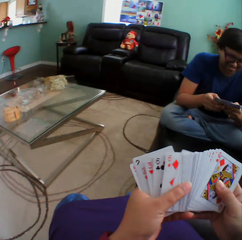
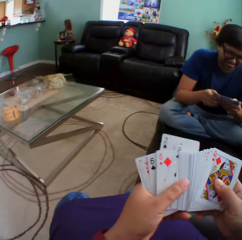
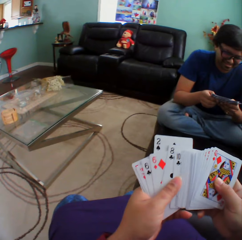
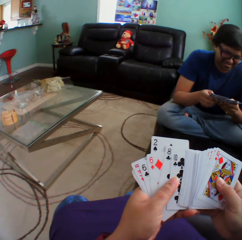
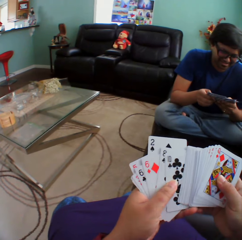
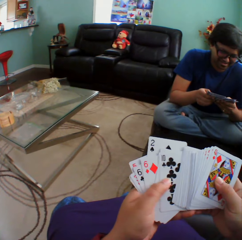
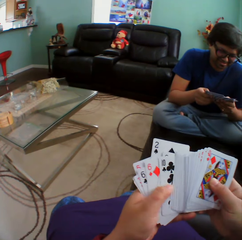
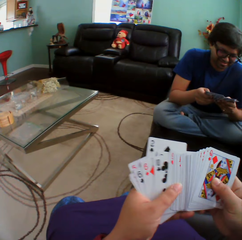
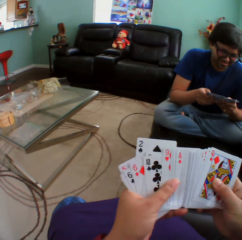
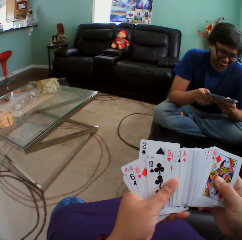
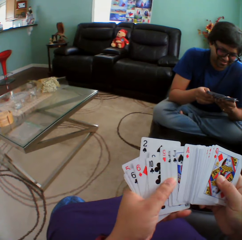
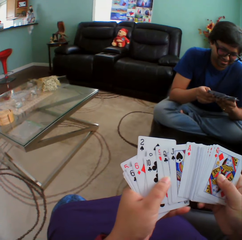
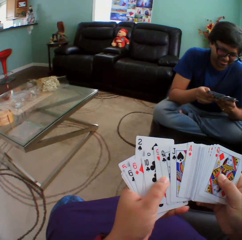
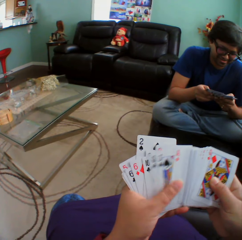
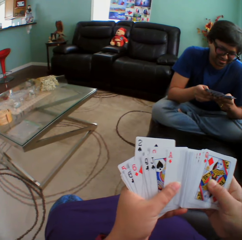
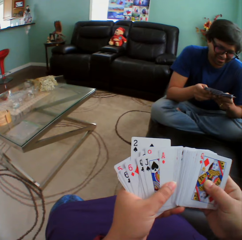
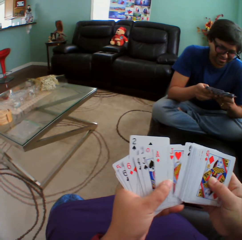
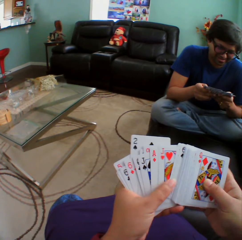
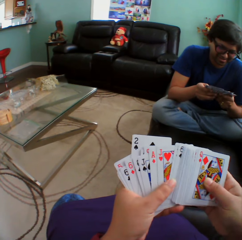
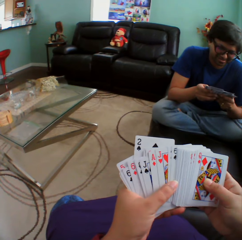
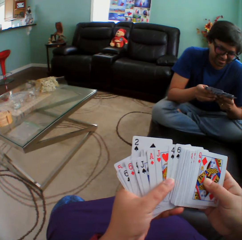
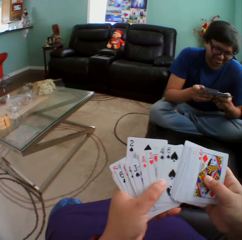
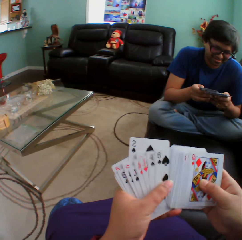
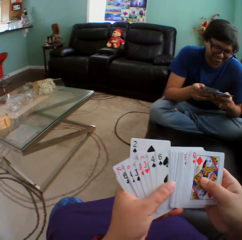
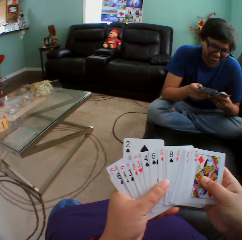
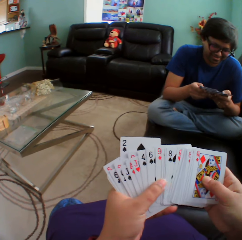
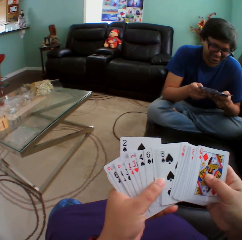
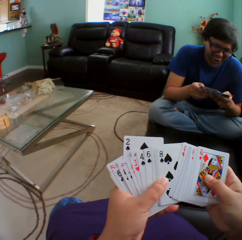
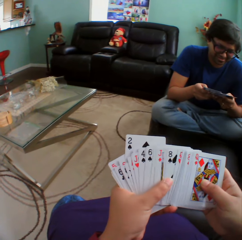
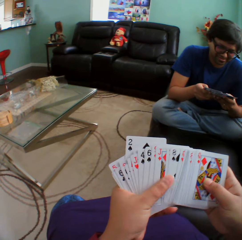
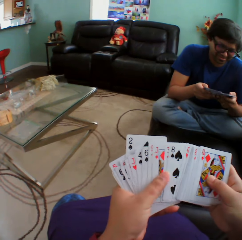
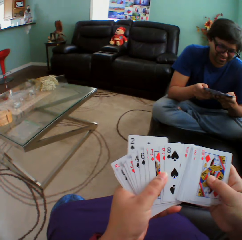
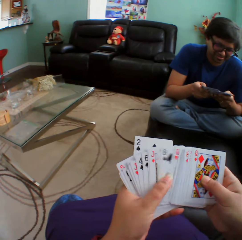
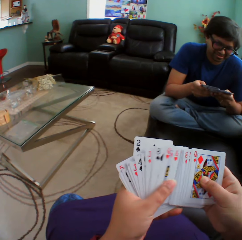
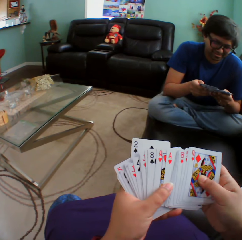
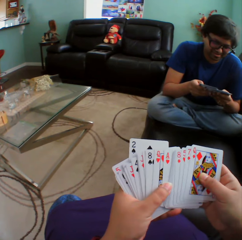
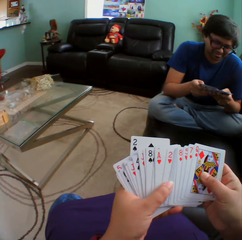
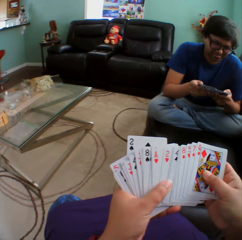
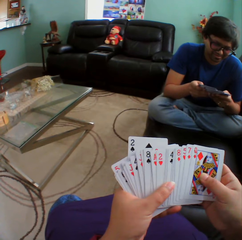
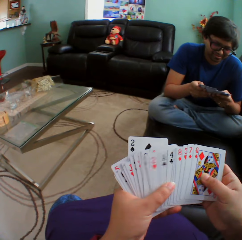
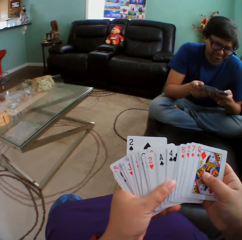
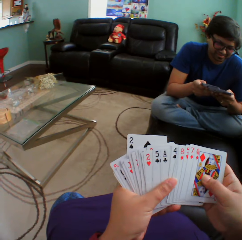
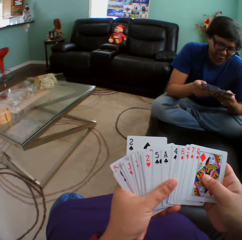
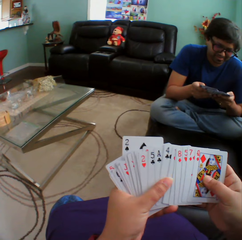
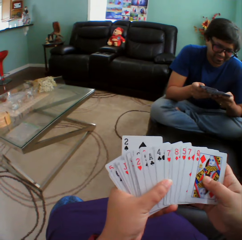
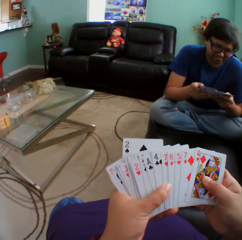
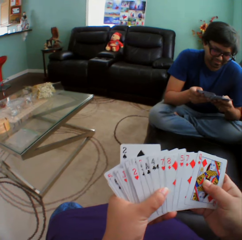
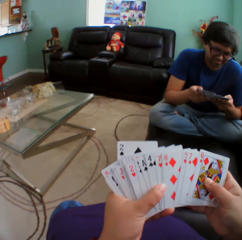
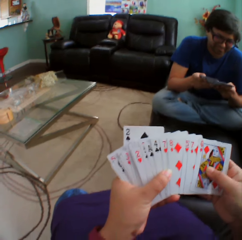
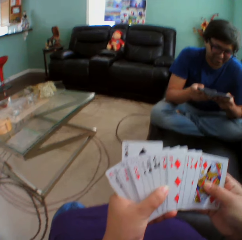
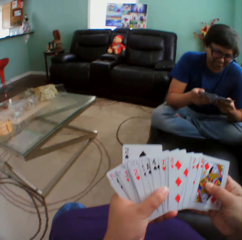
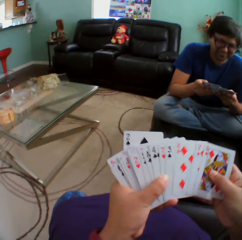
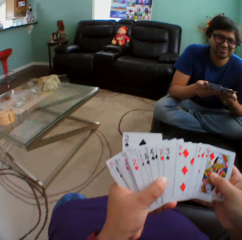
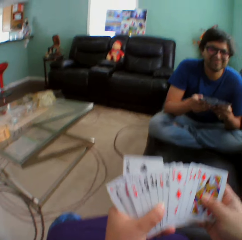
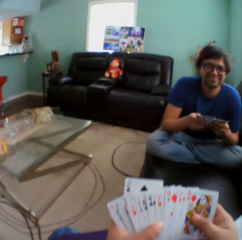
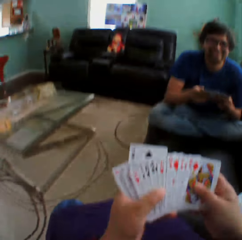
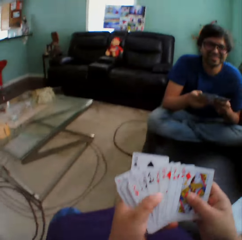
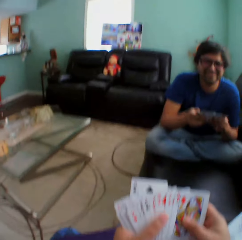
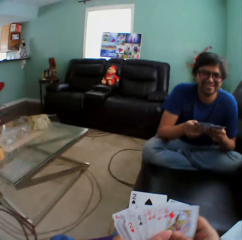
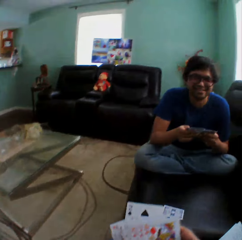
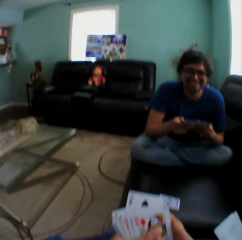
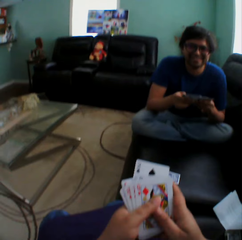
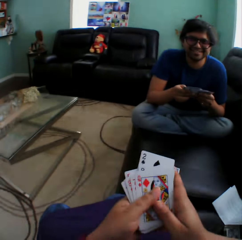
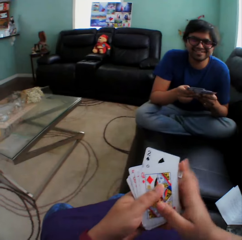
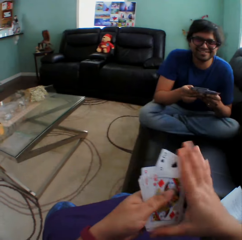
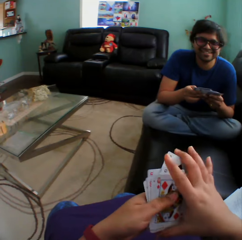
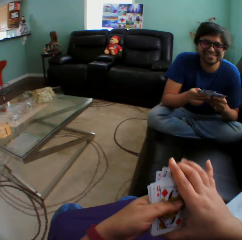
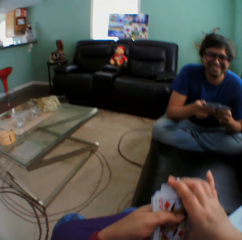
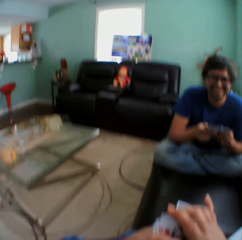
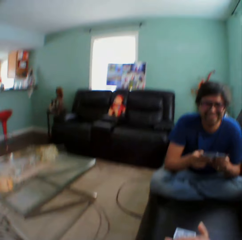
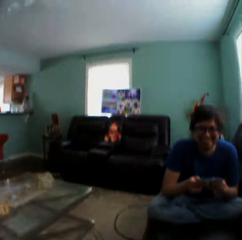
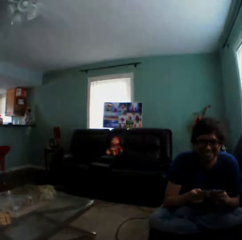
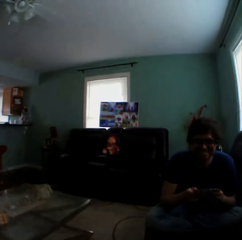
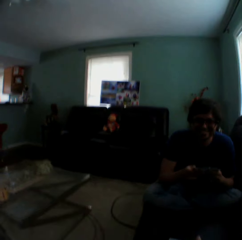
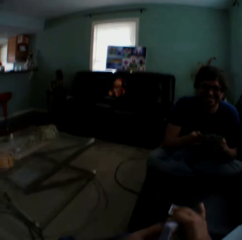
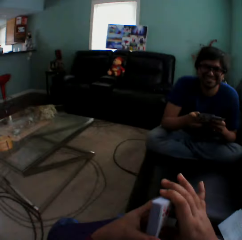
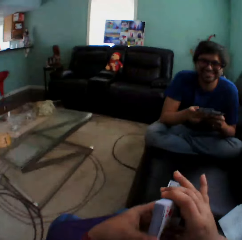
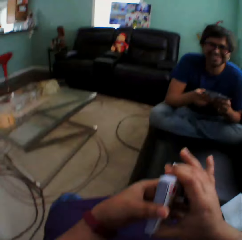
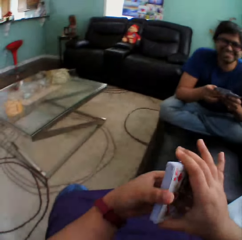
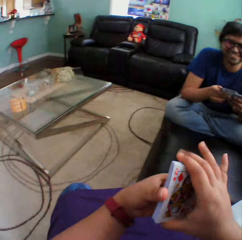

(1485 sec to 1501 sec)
The camera wearer turns to the side. They hold playing cards. They turn to the side.

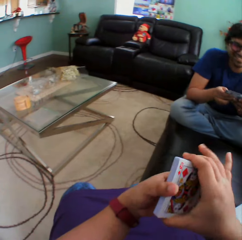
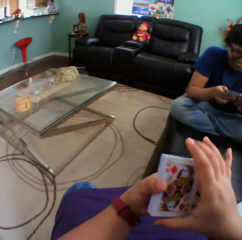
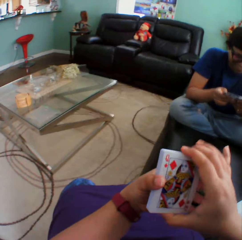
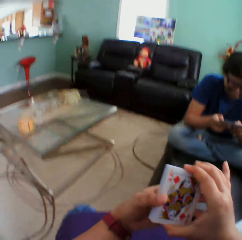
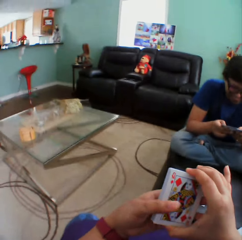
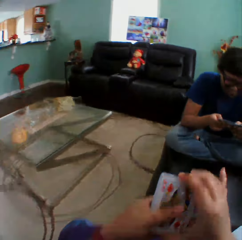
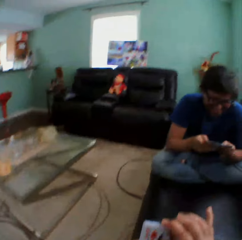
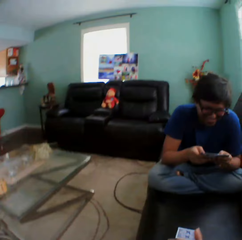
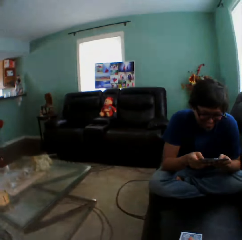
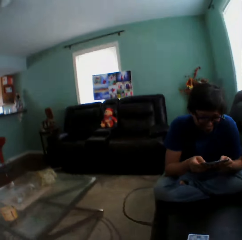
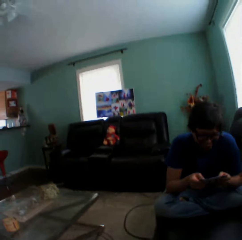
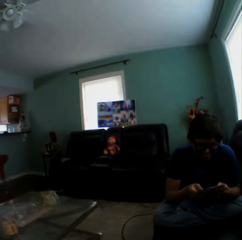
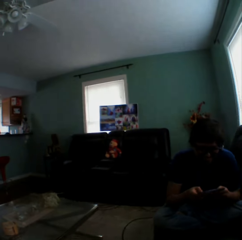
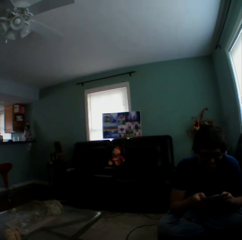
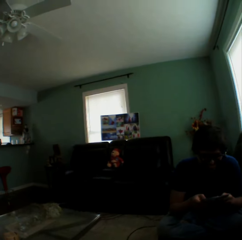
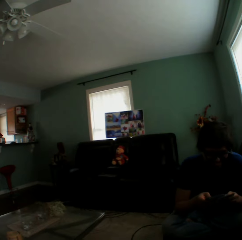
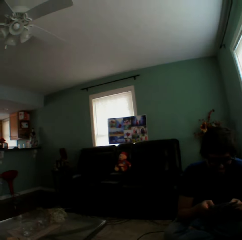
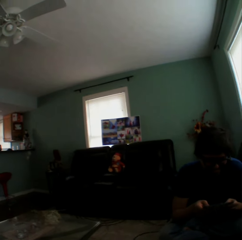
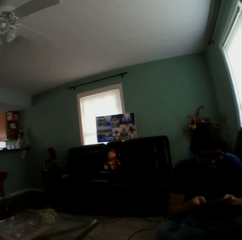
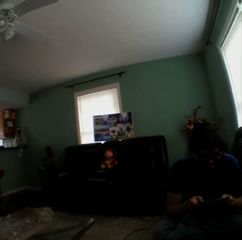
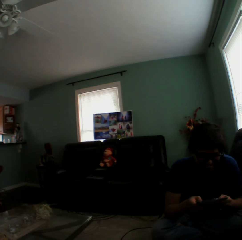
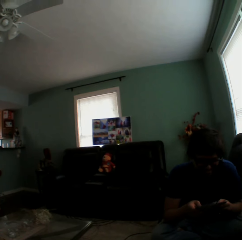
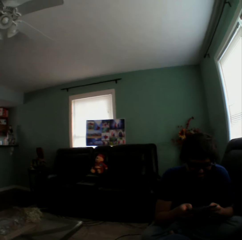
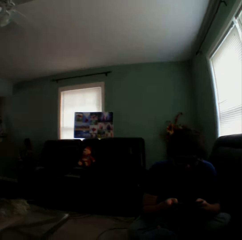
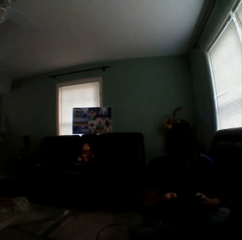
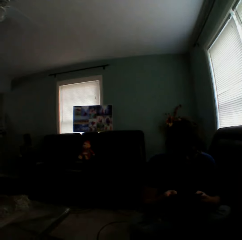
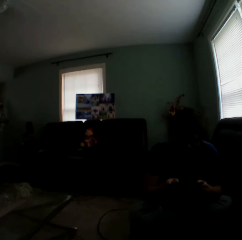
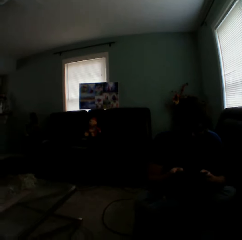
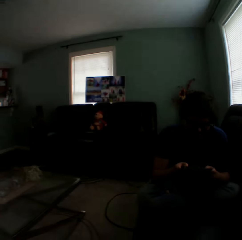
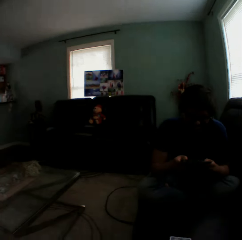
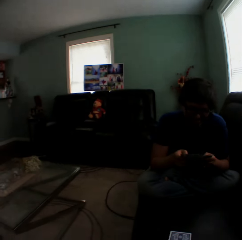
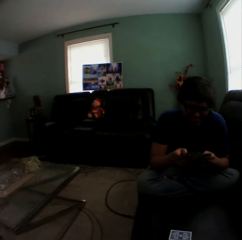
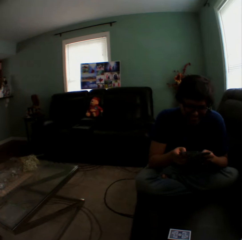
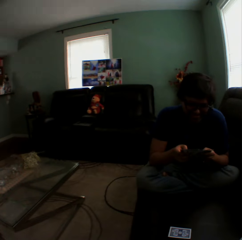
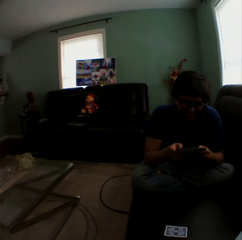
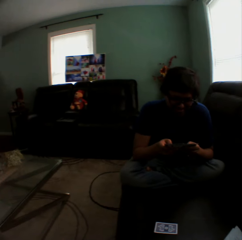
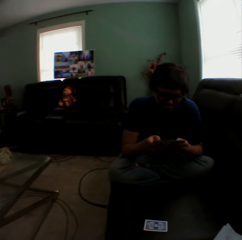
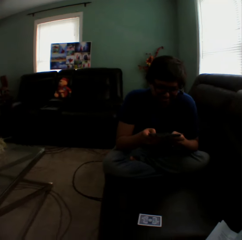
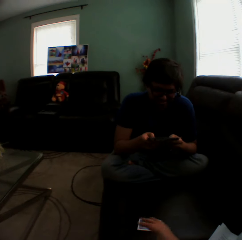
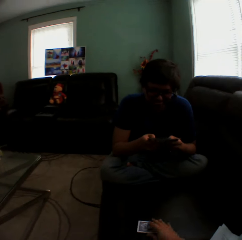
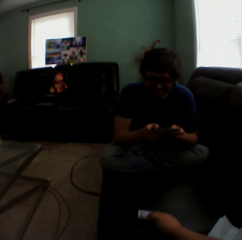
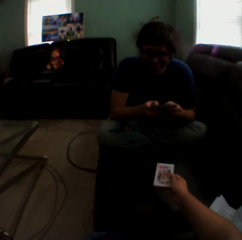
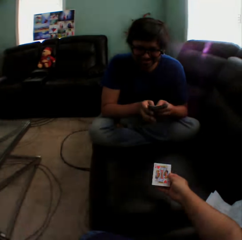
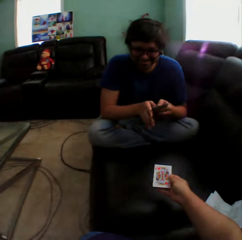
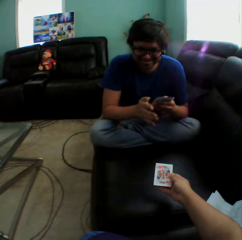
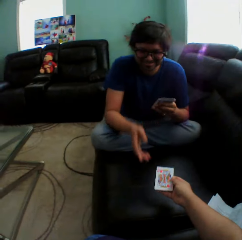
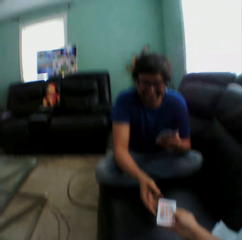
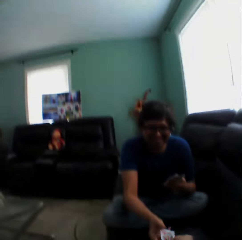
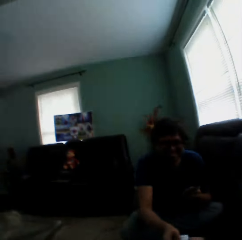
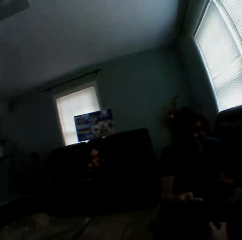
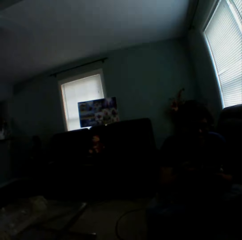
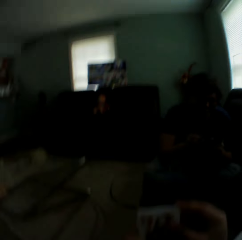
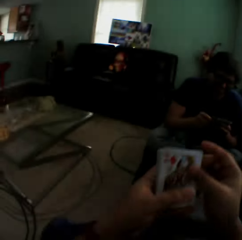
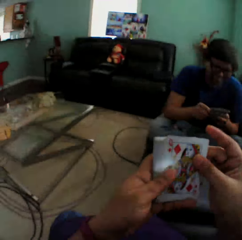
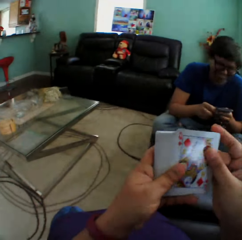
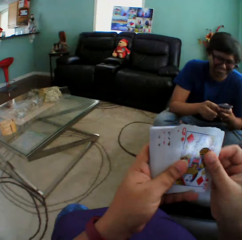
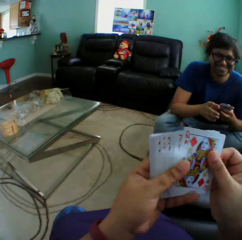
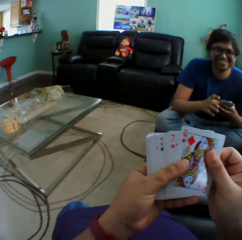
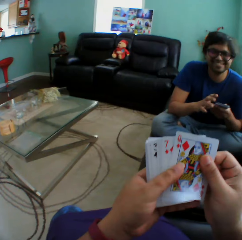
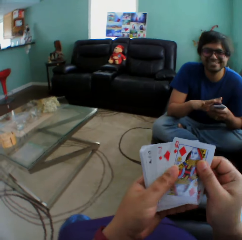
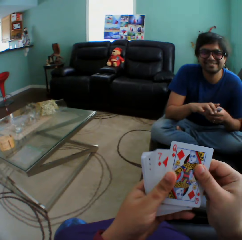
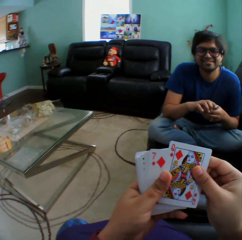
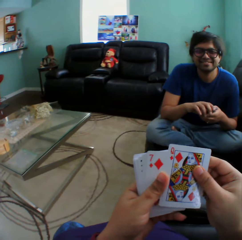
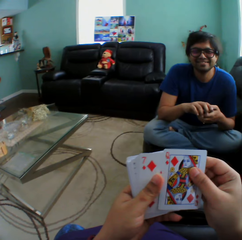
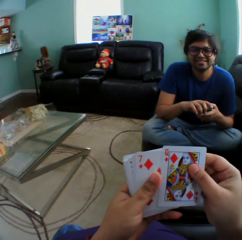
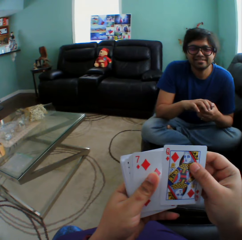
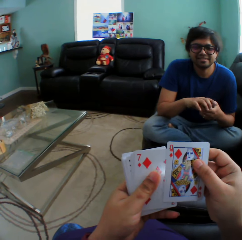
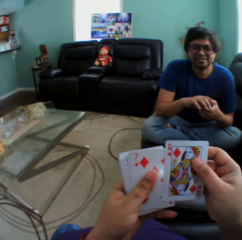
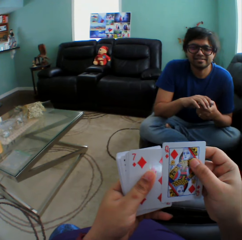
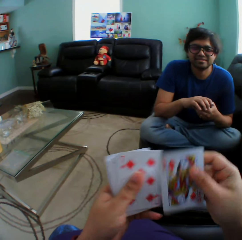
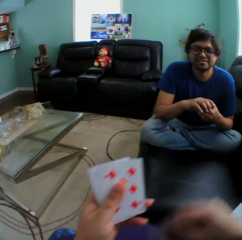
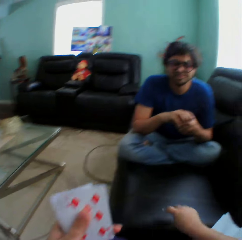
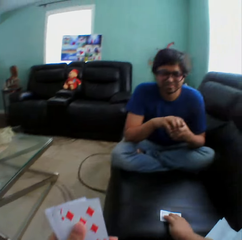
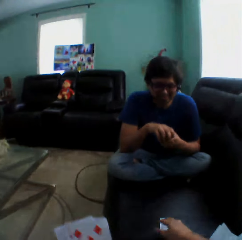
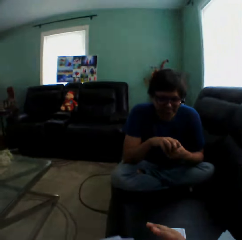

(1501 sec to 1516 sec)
The camera wearer holds playing cards. A man holds playing cards. The camera wearer turns to the side. The man holds playing cards. The camera wearer turns a card on a couch. They hold a playing card, give a card to the man, and turn to the side. They hold playing cards and arrange cards in a hand. The man holds playing cards and arranges cards in a hand.
